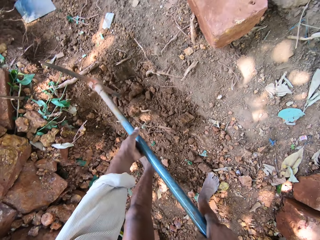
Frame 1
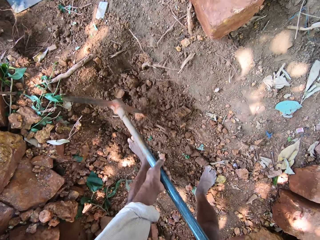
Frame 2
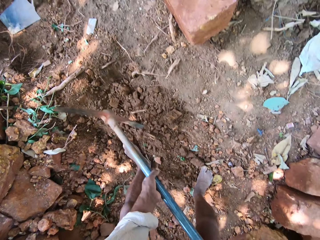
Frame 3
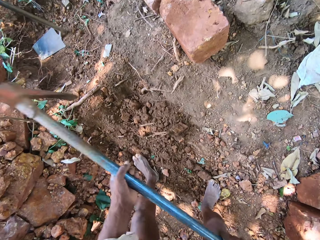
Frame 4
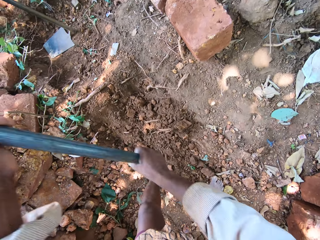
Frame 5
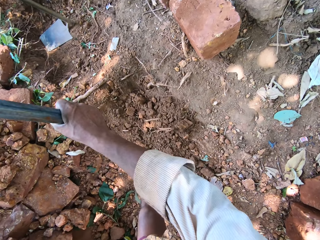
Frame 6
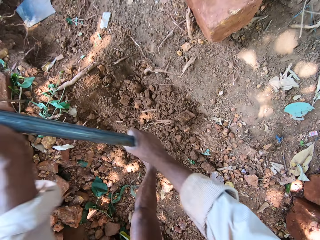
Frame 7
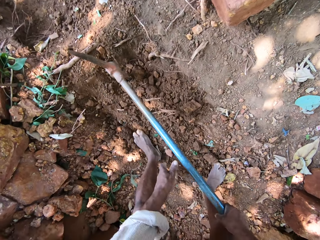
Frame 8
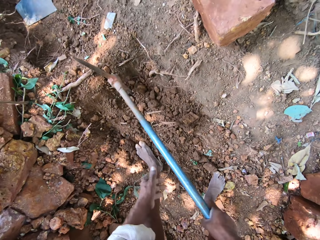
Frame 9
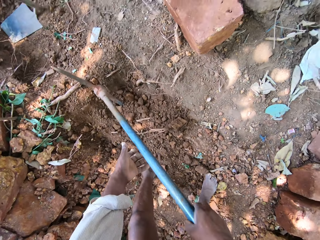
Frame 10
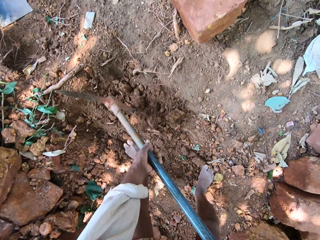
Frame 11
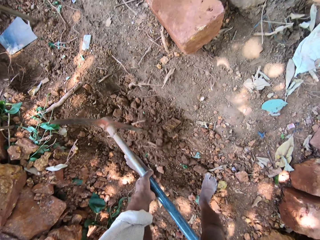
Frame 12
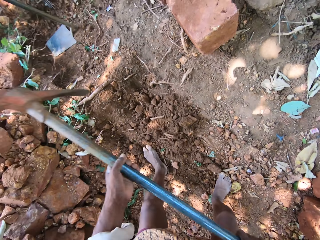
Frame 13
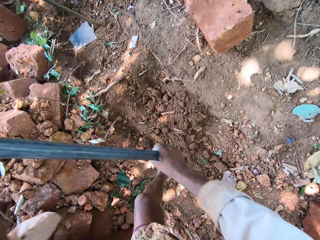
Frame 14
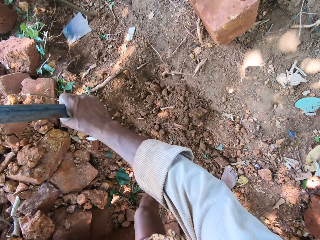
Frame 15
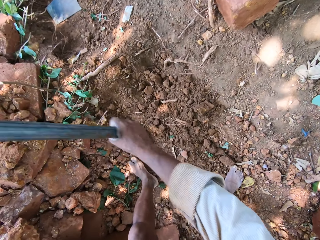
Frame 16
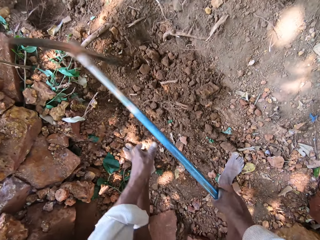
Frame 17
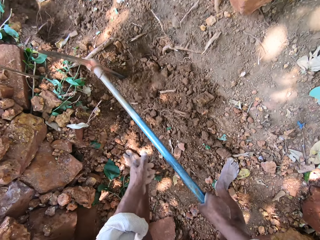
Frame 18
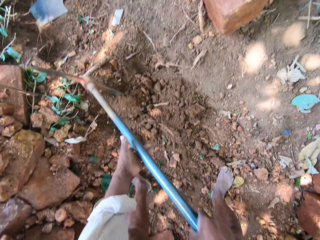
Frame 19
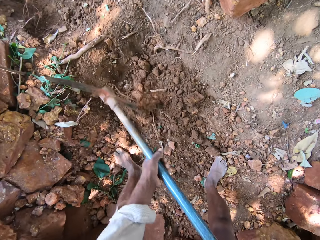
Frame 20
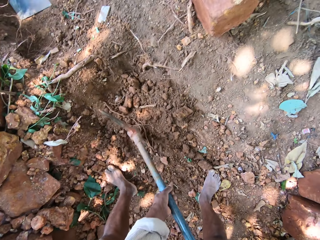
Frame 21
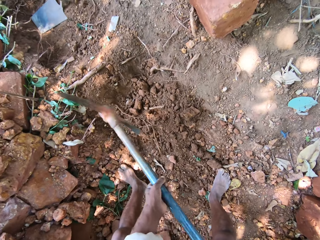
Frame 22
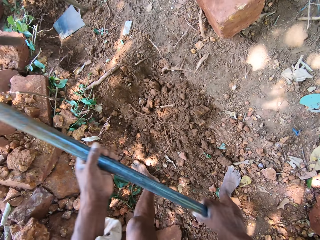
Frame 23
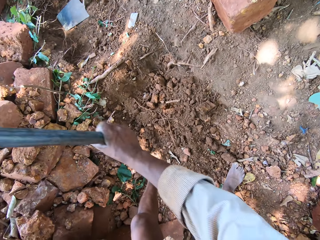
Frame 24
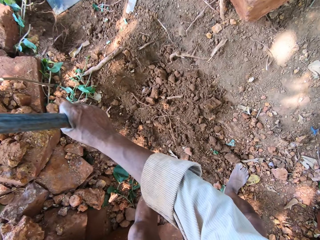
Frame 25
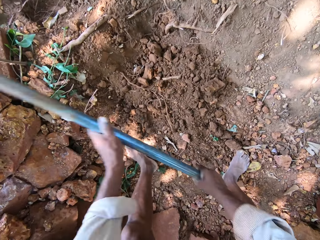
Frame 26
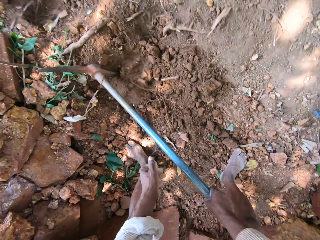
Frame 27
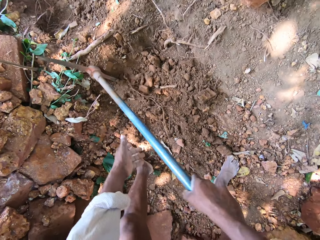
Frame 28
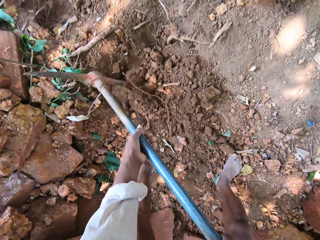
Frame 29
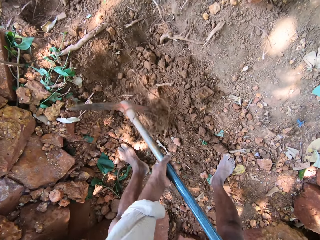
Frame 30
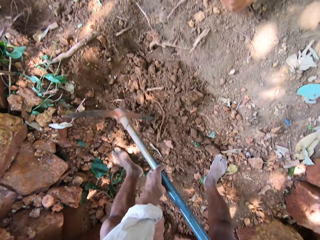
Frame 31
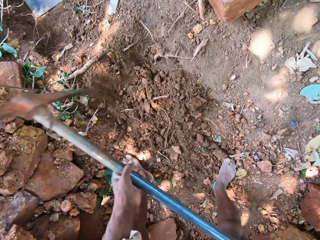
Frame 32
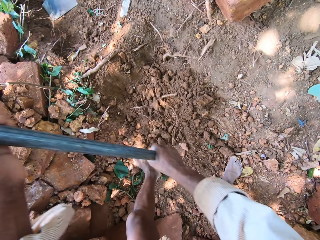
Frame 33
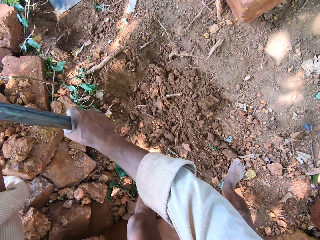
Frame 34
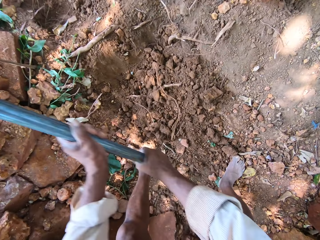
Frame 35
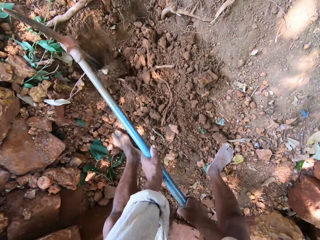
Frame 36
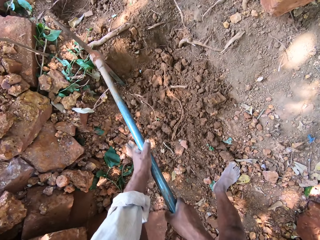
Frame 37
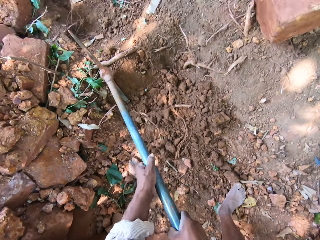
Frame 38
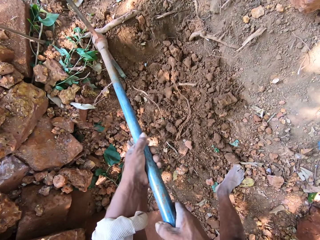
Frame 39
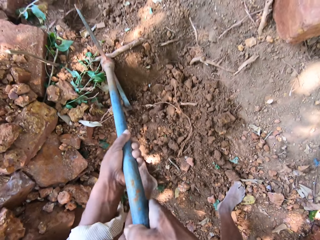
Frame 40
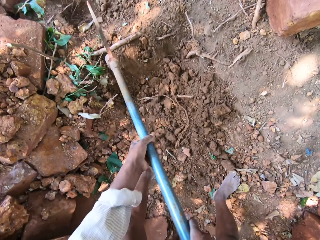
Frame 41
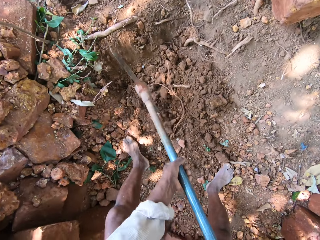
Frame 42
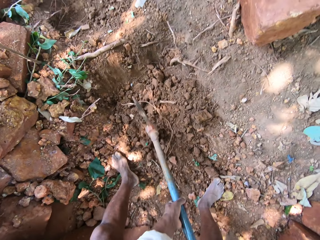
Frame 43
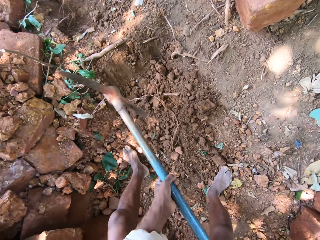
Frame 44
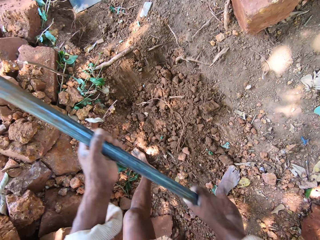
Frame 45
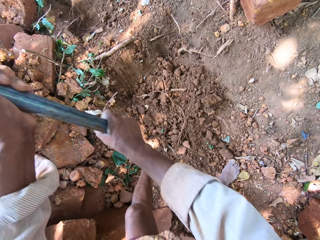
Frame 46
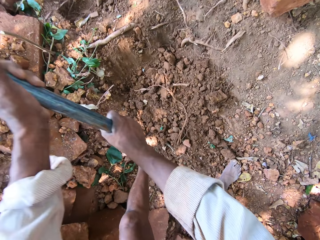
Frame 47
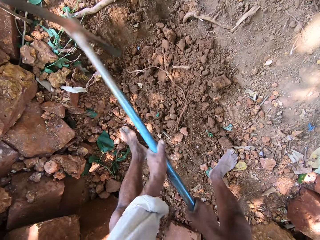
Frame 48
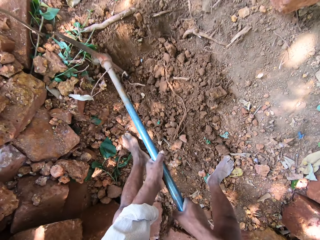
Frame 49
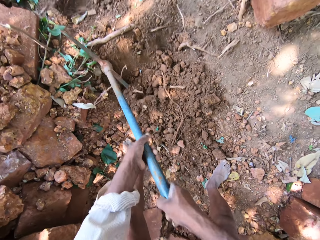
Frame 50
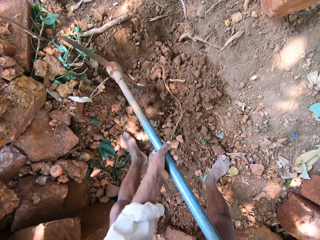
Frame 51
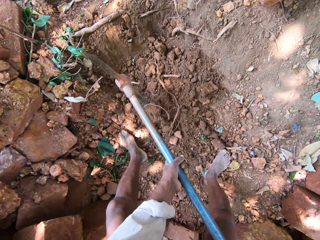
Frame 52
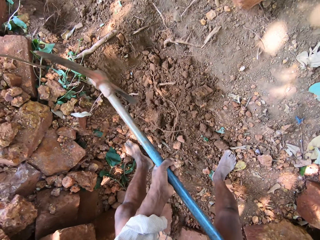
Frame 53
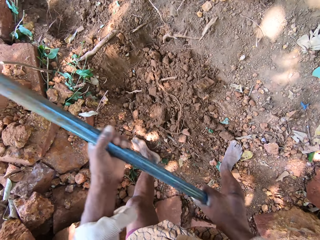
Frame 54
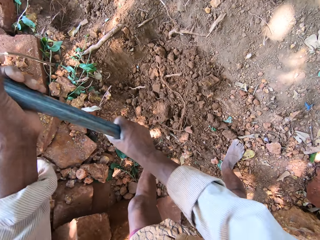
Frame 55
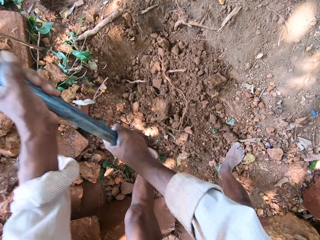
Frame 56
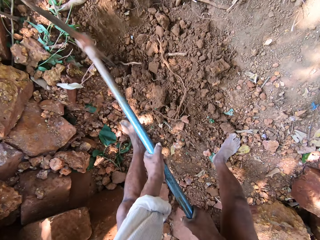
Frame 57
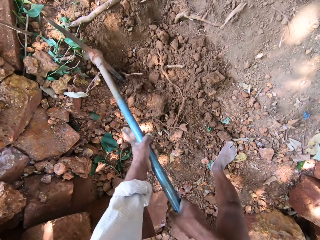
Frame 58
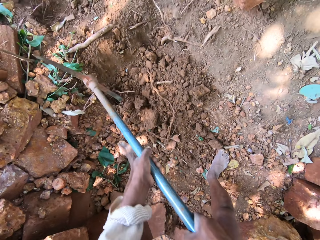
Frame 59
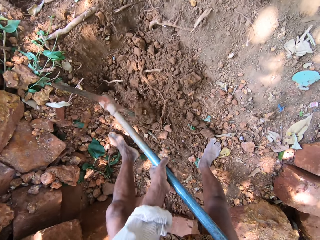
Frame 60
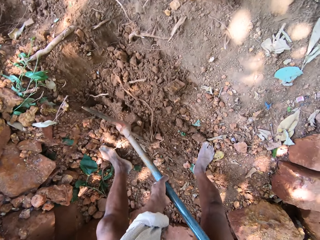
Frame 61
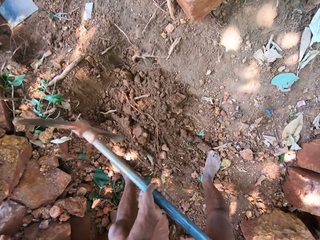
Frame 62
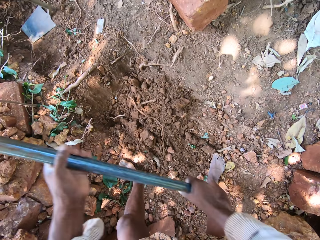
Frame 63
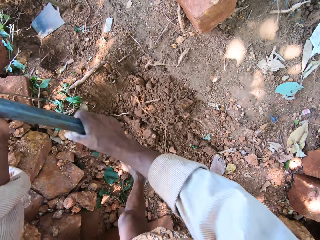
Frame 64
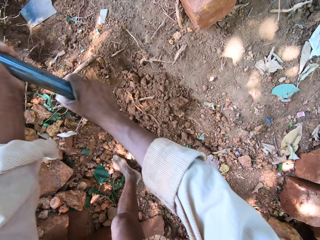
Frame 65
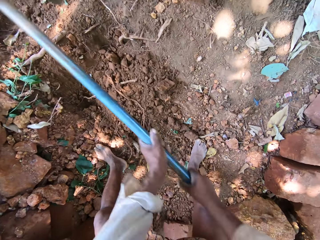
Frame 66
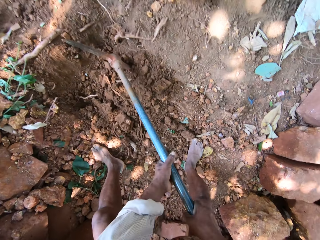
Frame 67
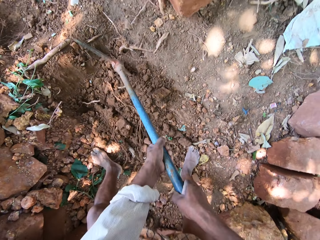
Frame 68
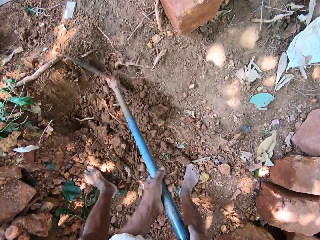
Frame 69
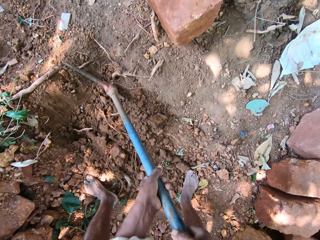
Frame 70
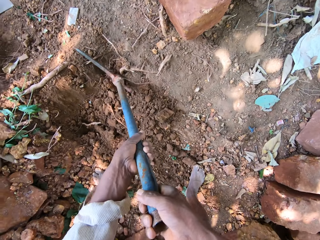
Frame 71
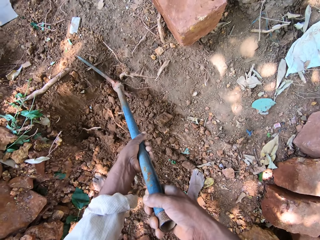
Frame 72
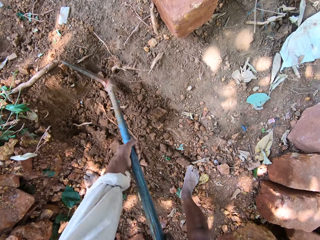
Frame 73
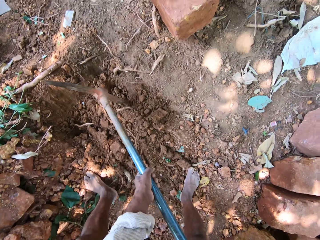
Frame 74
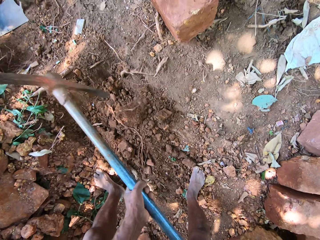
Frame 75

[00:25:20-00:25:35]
The camera wearer digs the ground with the digger in both hands. They dig the ground with the digger in both hands repeatedly.

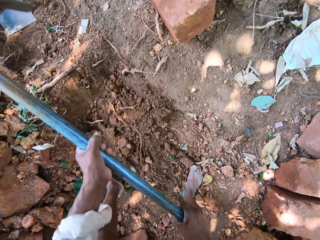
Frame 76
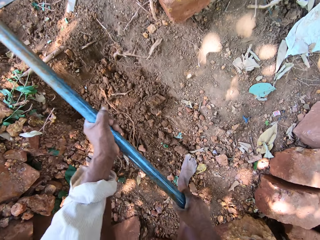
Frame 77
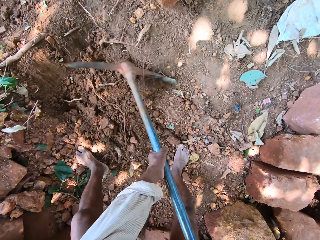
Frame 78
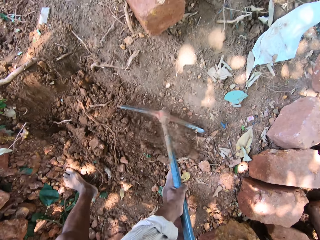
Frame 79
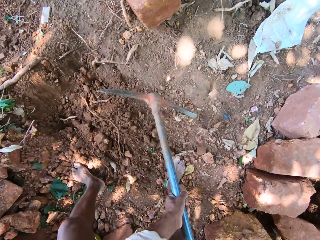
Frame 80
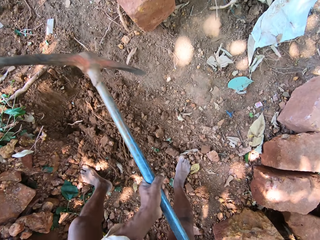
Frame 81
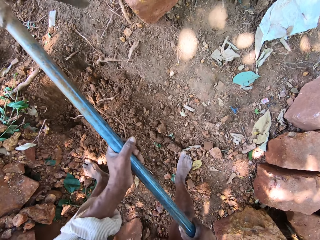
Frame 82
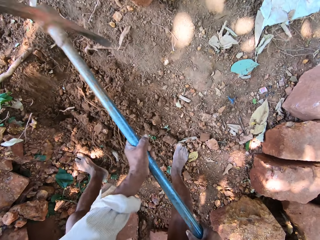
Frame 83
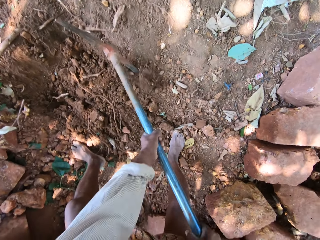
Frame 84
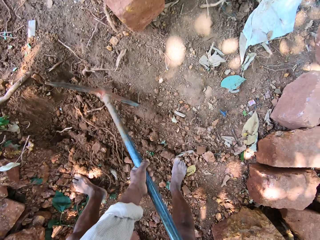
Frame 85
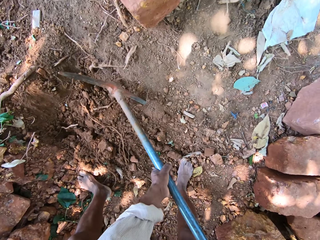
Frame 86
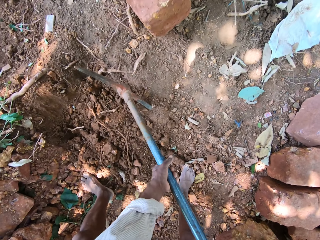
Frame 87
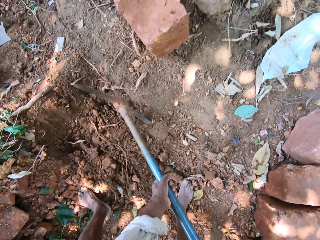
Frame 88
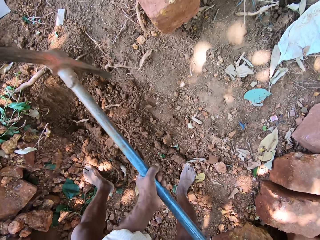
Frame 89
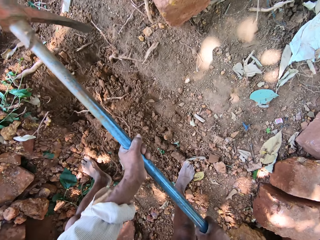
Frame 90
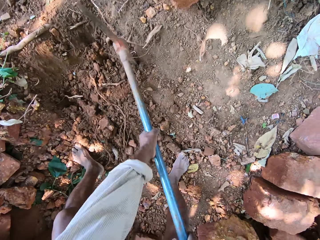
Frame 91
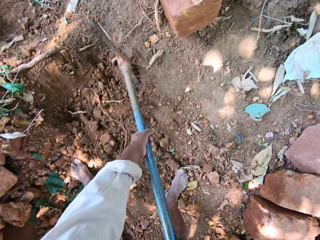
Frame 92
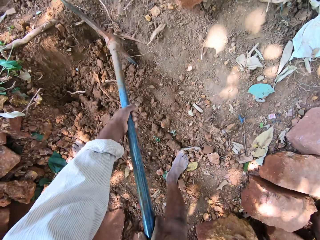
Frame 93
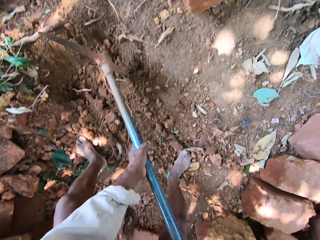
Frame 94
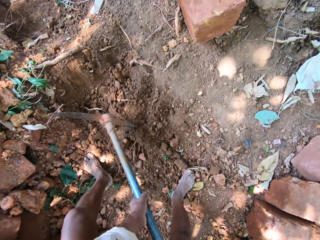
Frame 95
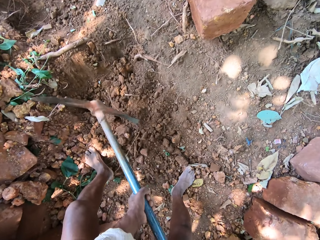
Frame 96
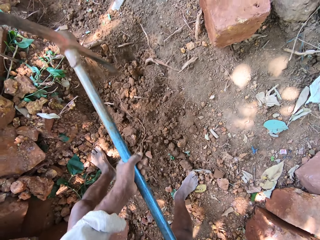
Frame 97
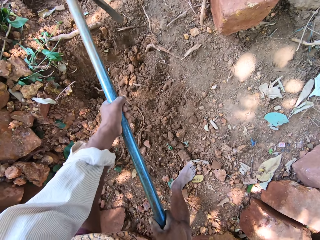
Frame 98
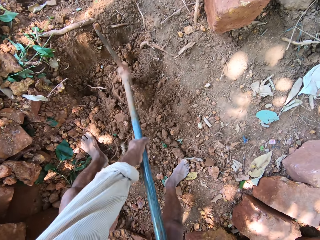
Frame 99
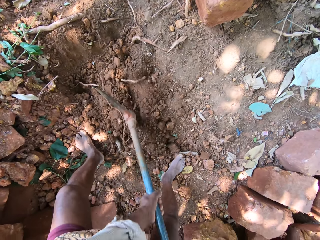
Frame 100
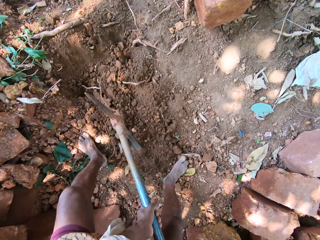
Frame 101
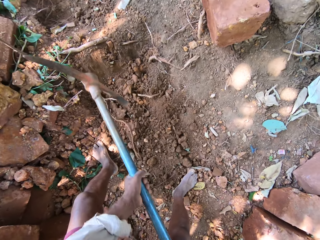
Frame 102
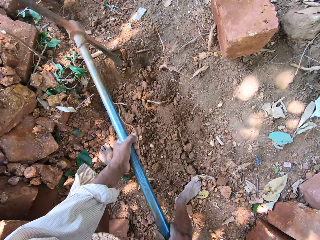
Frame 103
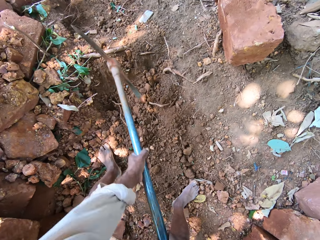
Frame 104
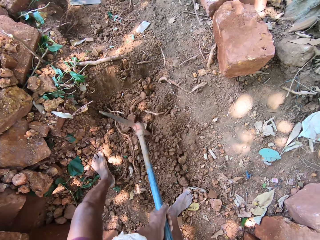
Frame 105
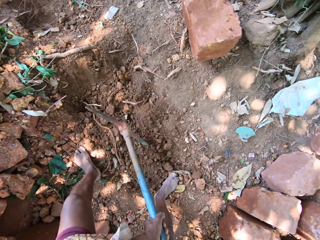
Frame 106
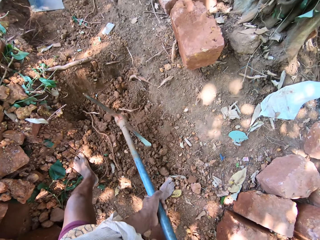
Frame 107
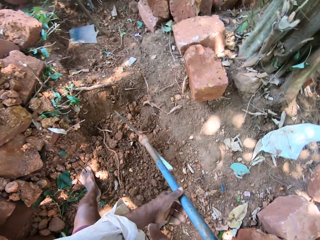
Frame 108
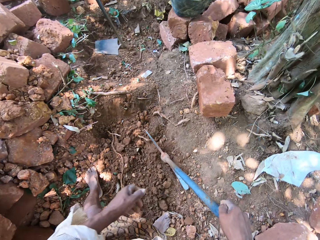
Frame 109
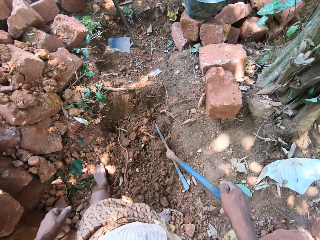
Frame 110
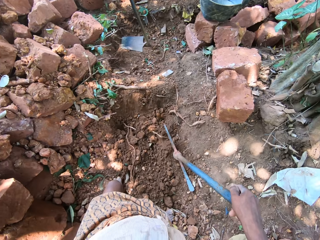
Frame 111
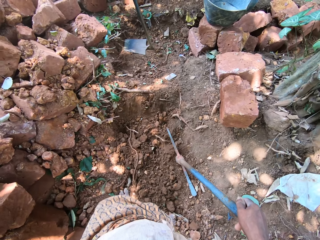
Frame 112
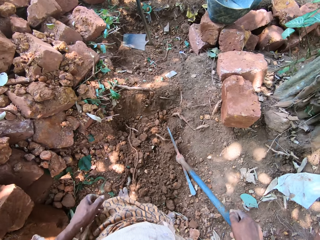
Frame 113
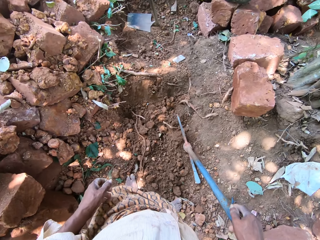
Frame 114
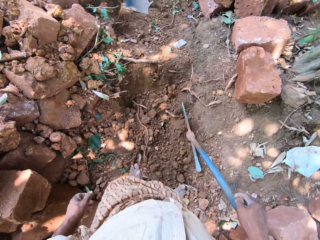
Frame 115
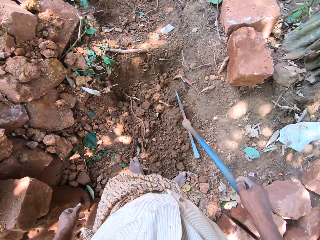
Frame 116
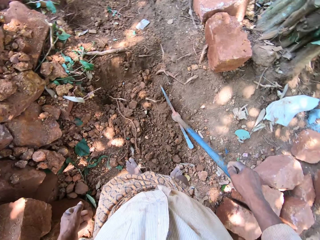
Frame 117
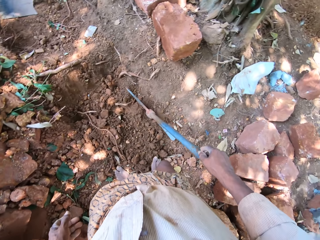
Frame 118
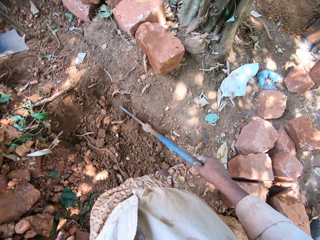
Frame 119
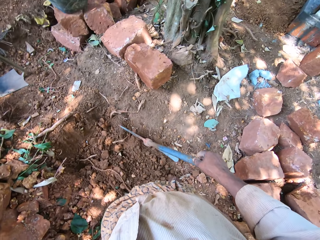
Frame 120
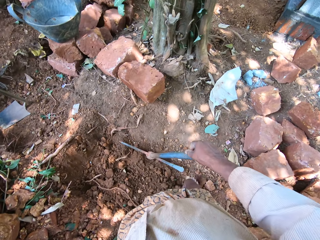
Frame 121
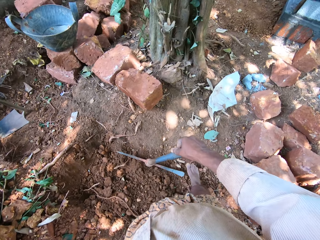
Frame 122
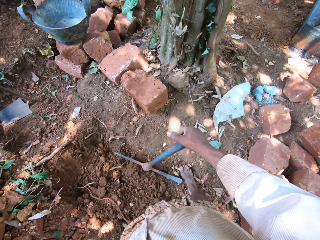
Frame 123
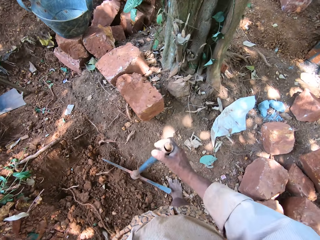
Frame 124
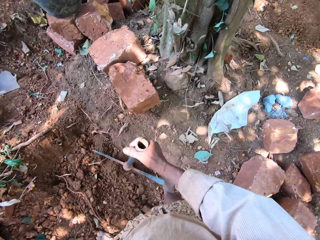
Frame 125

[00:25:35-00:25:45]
The camera wearer digs the ground with the digger in both hands. He digs the ground with the digger in both hands repeatedly. He removes his left hand from the digger on the ground.
